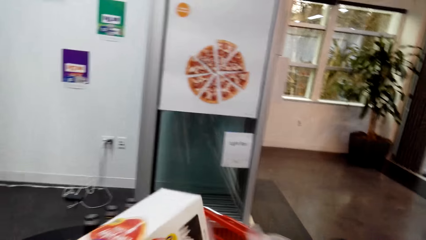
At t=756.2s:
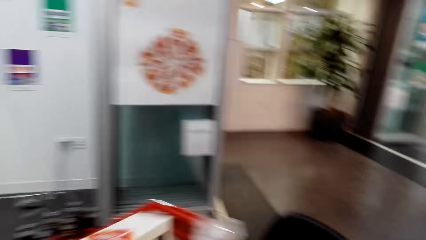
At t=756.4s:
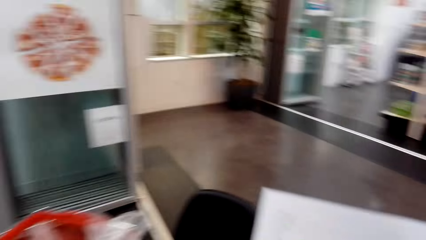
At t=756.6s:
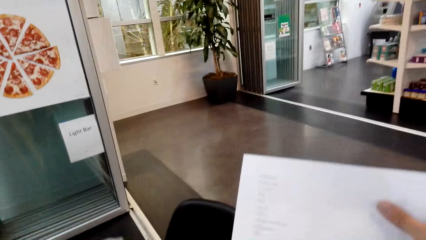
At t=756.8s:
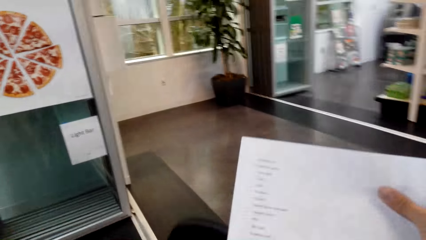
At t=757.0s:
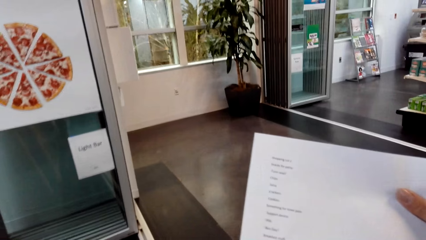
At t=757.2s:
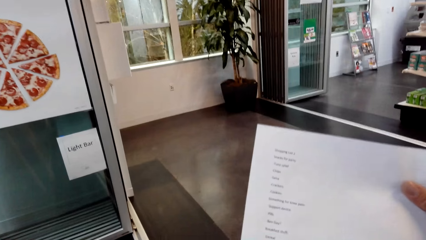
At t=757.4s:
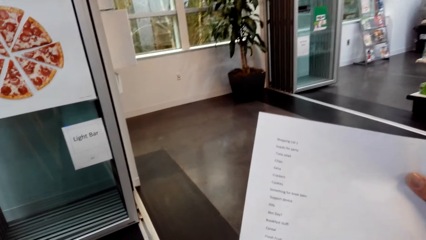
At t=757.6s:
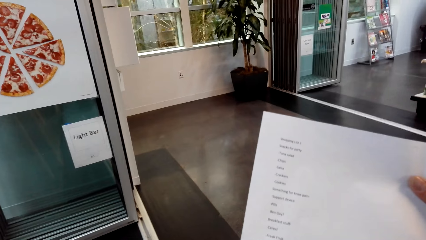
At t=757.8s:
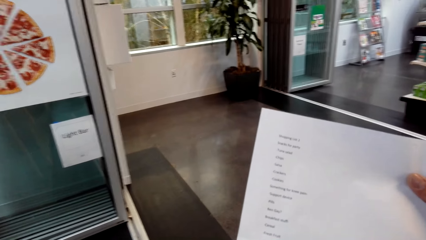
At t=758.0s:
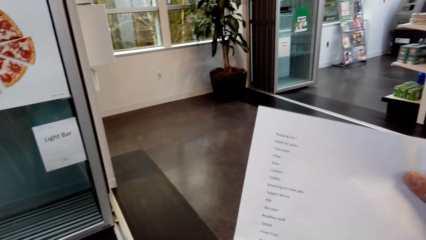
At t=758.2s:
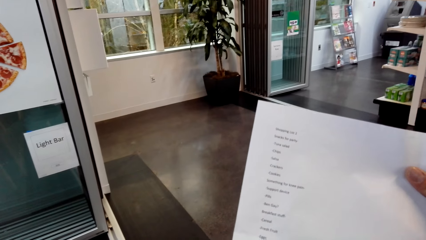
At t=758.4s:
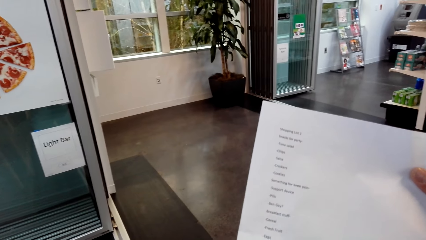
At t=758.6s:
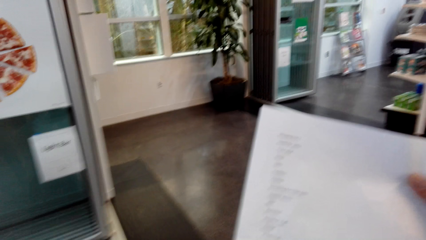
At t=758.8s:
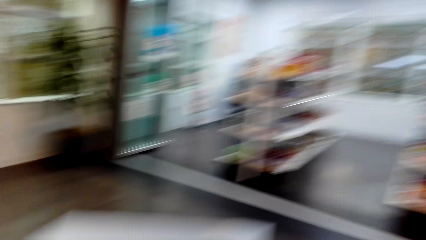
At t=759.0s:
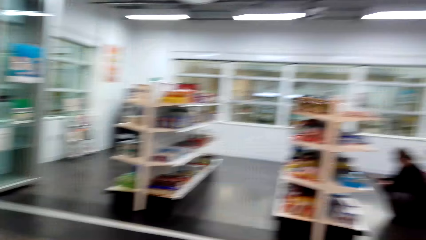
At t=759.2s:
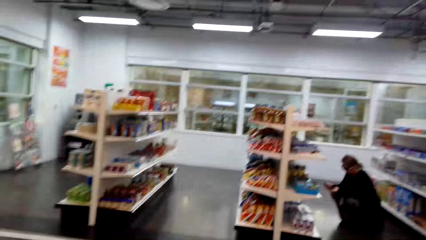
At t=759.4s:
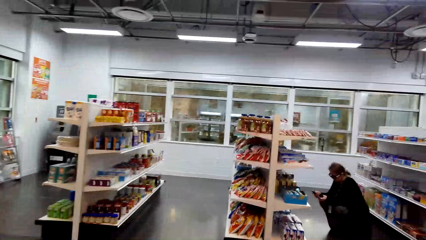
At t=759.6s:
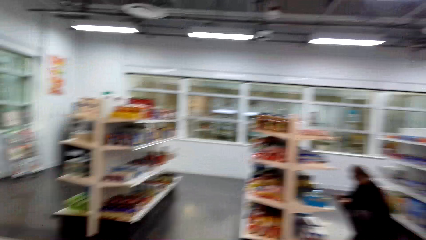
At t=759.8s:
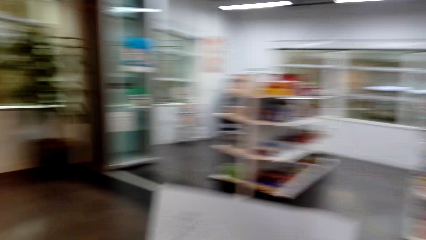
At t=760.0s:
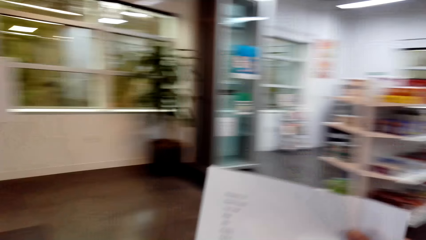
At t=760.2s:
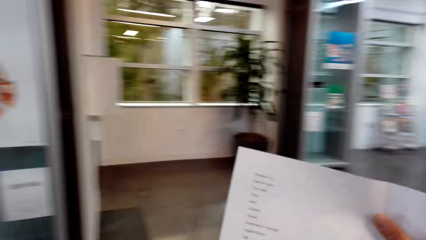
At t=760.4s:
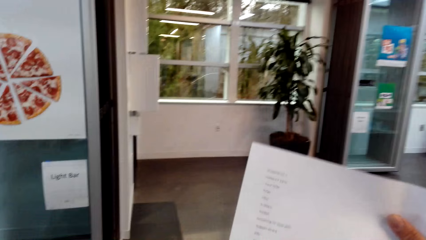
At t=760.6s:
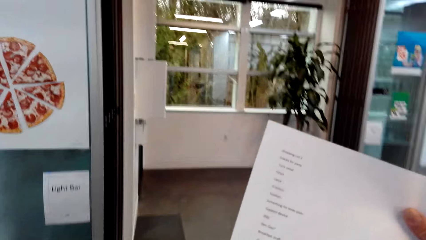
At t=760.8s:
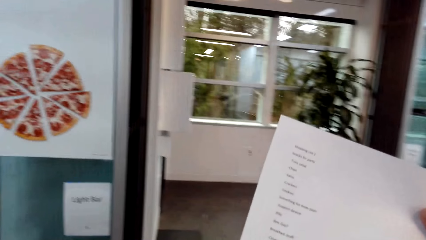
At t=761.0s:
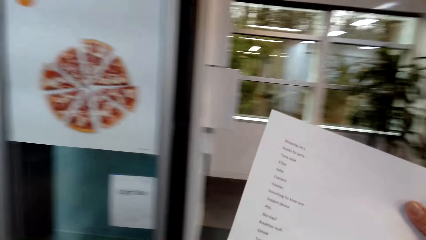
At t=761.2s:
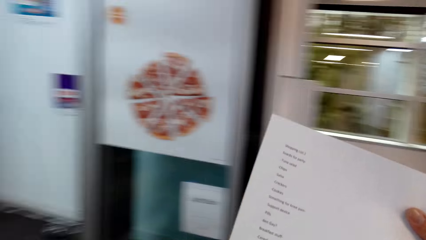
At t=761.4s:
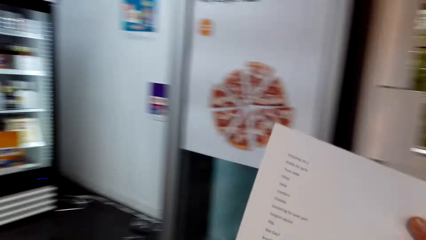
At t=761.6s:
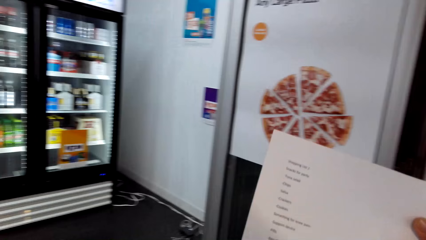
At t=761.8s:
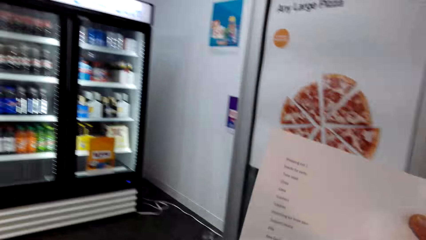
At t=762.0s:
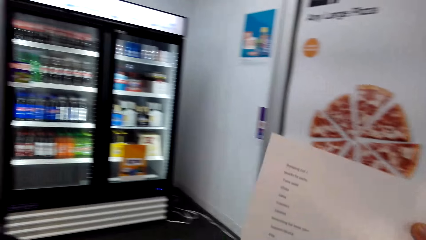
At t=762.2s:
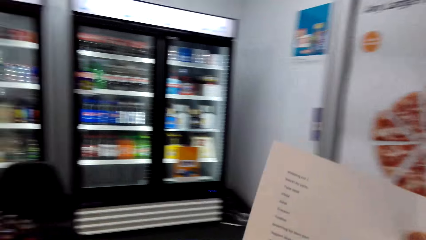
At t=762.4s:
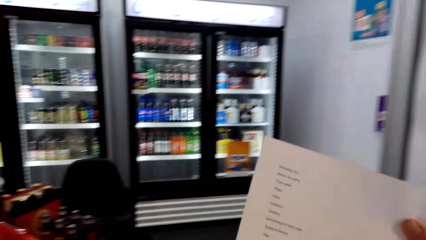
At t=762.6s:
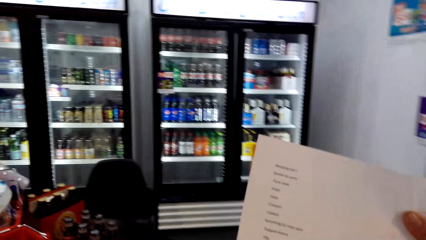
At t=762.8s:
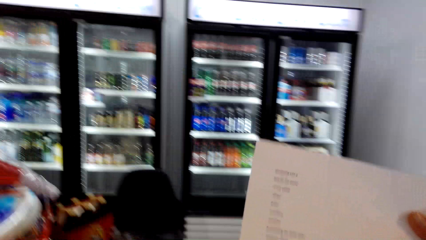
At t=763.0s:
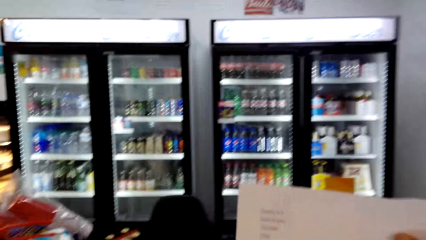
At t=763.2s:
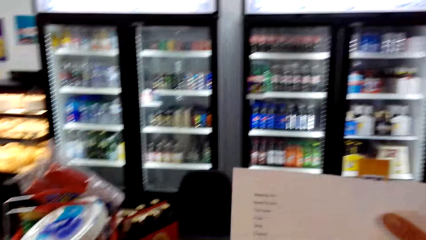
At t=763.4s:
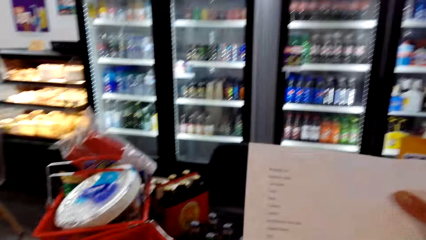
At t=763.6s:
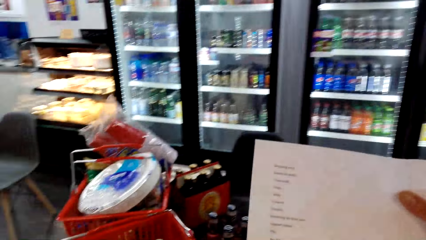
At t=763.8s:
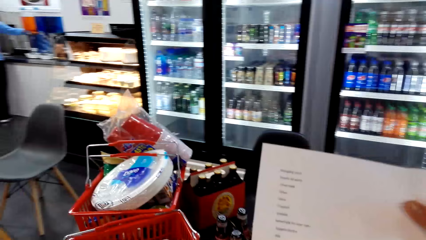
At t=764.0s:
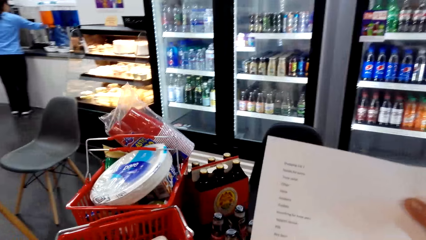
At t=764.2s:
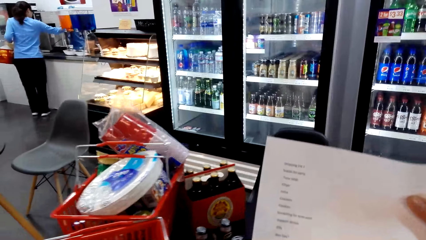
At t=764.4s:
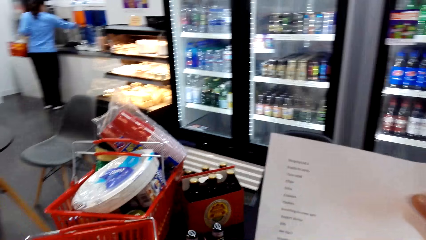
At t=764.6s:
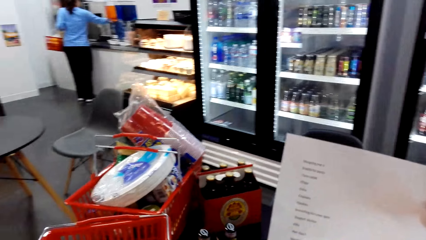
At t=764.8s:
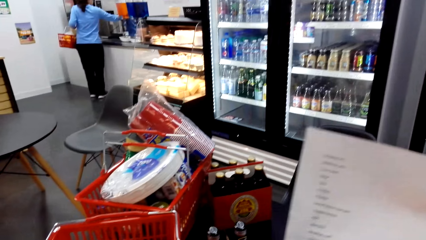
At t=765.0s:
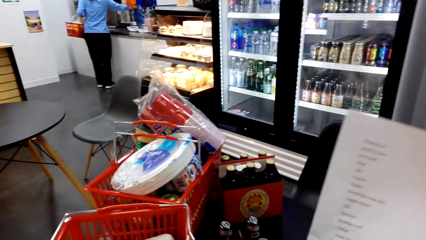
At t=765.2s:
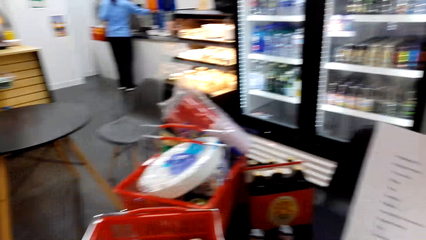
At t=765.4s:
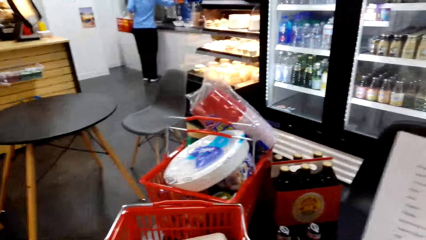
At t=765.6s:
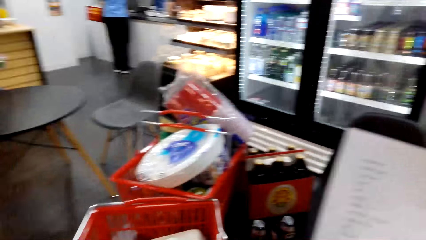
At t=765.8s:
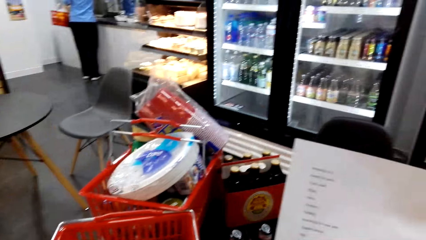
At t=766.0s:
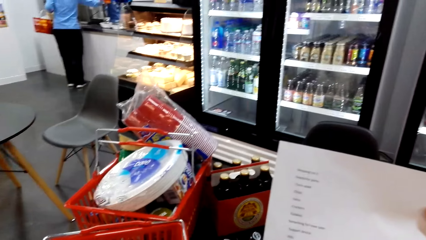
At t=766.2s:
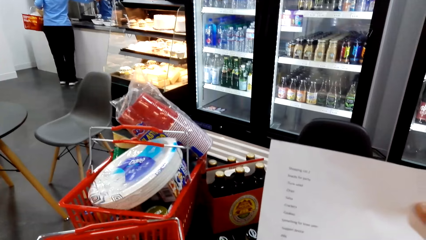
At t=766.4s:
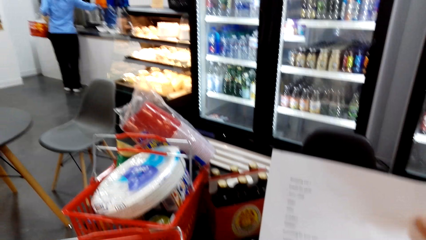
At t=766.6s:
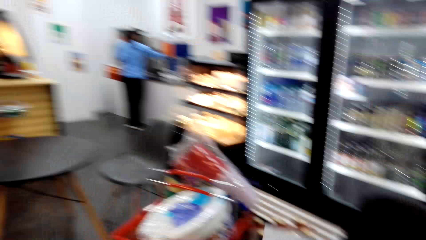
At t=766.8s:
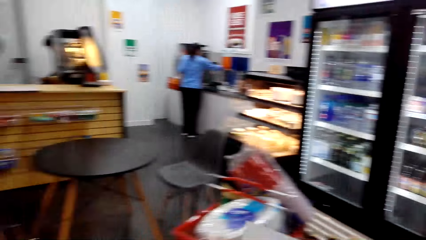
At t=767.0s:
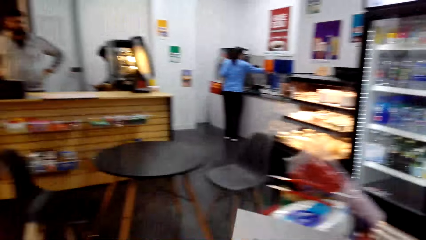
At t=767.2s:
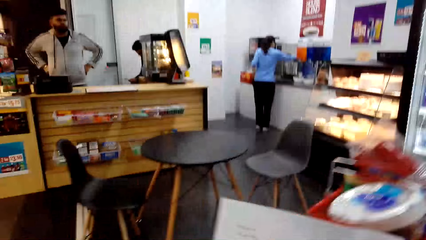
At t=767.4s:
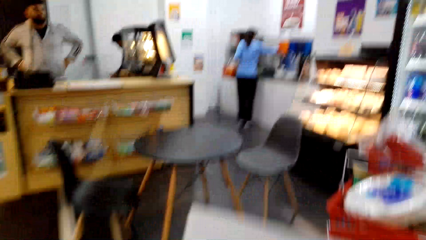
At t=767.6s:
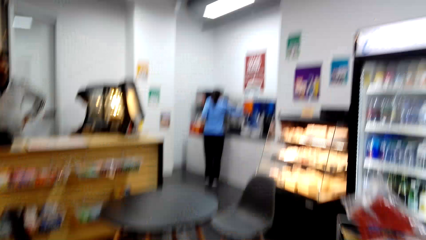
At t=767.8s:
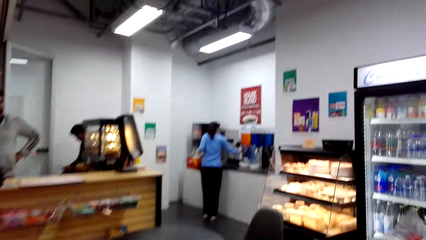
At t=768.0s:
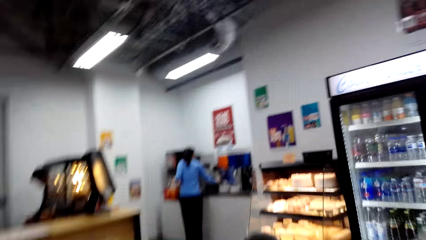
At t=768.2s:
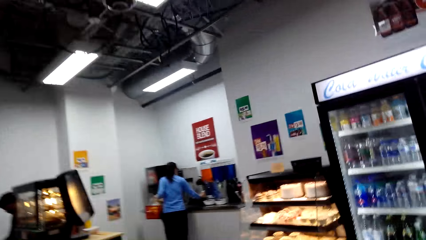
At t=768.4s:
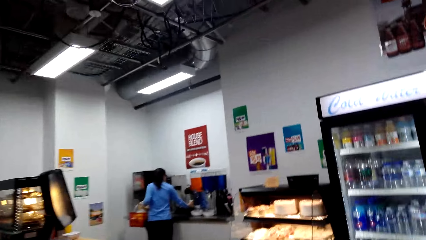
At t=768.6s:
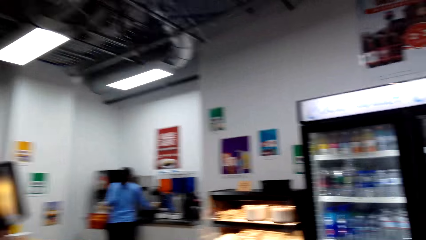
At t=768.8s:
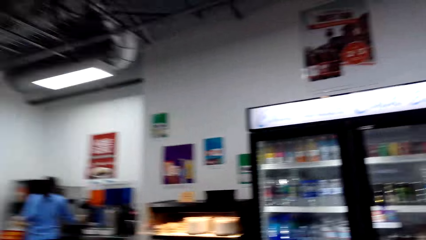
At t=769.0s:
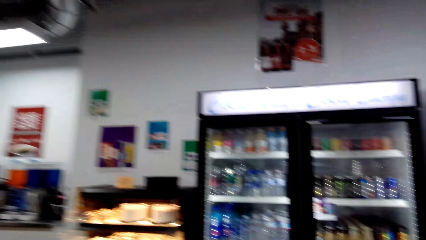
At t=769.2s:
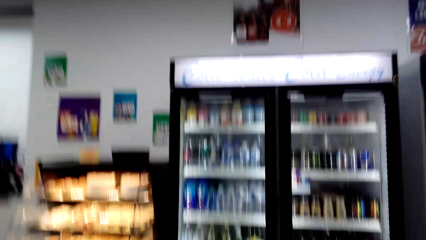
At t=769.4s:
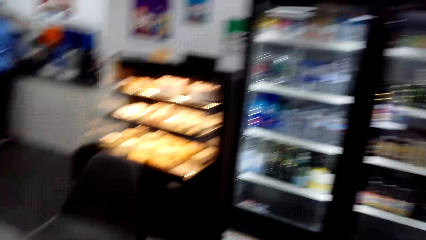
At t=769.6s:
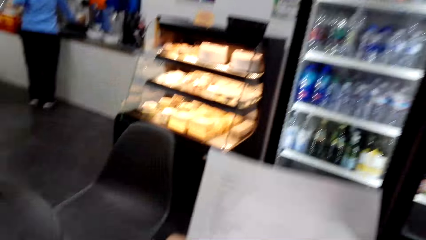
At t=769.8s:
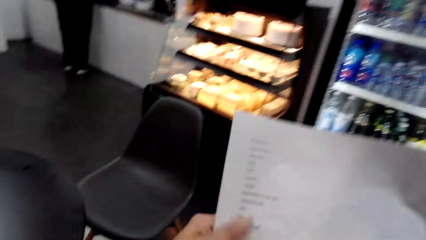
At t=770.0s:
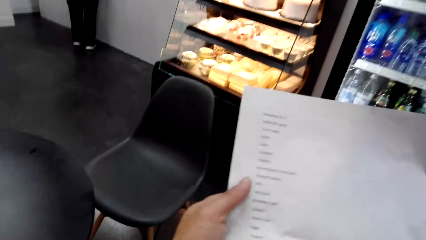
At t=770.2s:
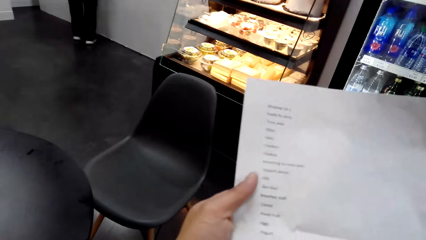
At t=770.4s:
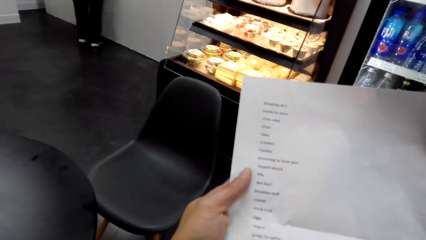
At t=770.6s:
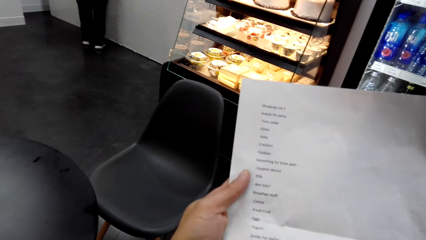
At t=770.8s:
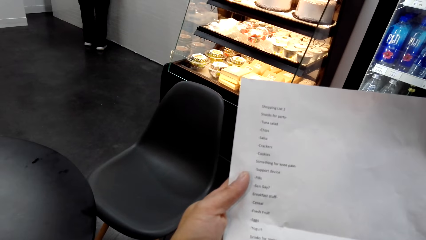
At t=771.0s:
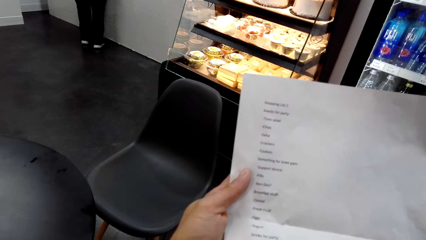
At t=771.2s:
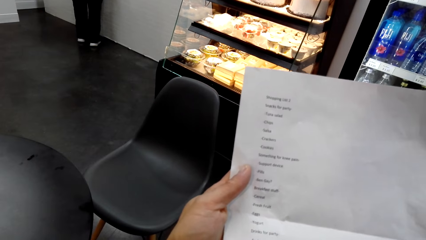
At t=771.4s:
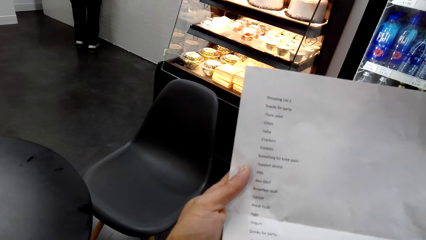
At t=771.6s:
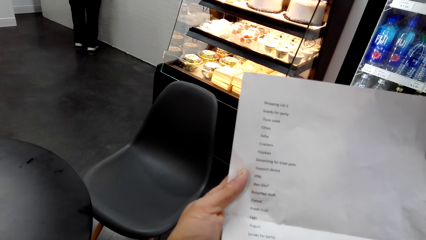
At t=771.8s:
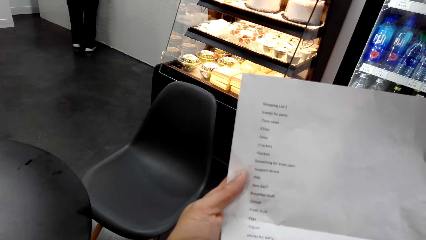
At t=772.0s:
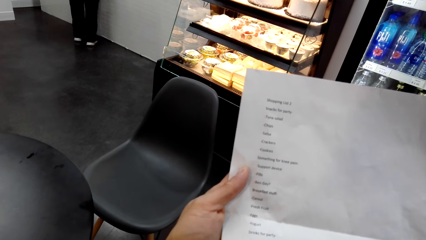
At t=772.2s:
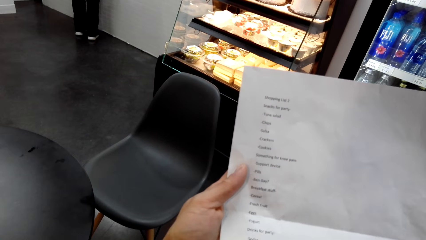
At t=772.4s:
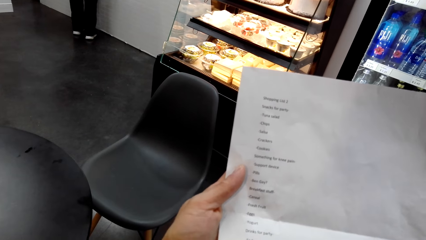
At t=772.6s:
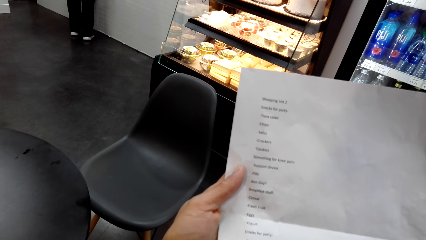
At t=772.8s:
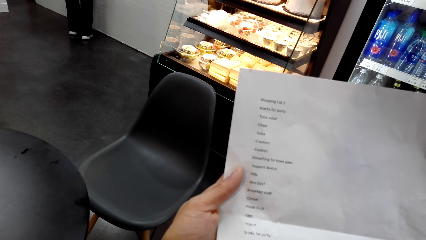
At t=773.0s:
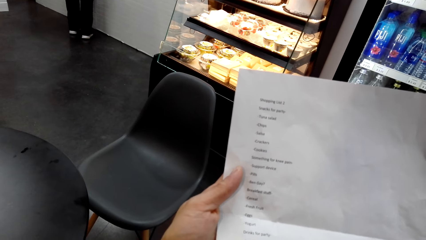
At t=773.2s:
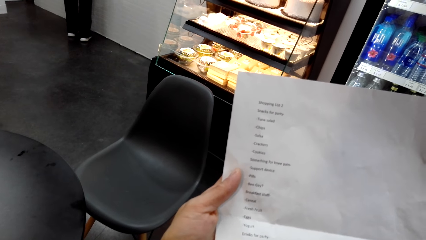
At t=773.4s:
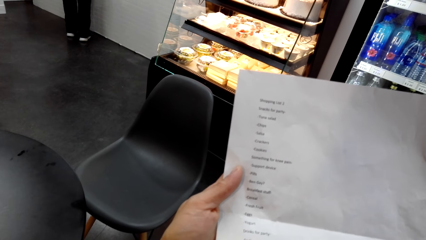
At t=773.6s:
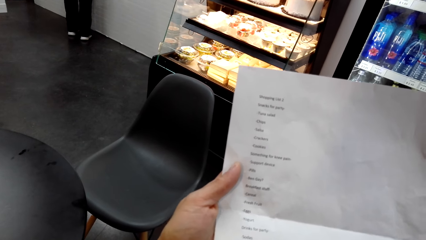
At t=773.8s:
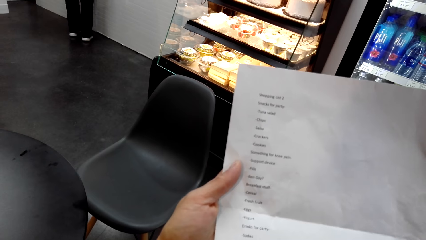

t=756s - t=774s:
The camera wearer looks at the record list. They walk around the supermarket. They look at the record list.
